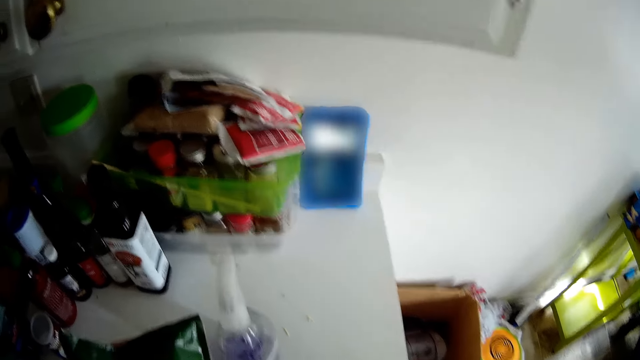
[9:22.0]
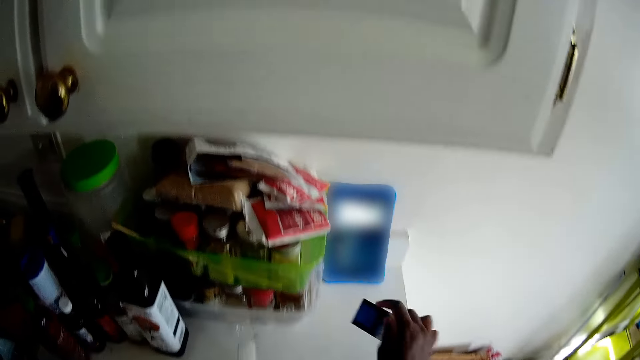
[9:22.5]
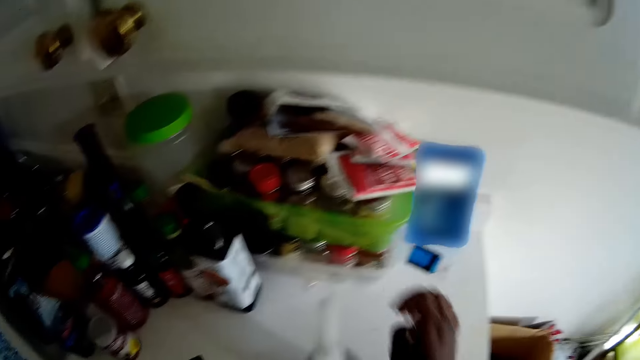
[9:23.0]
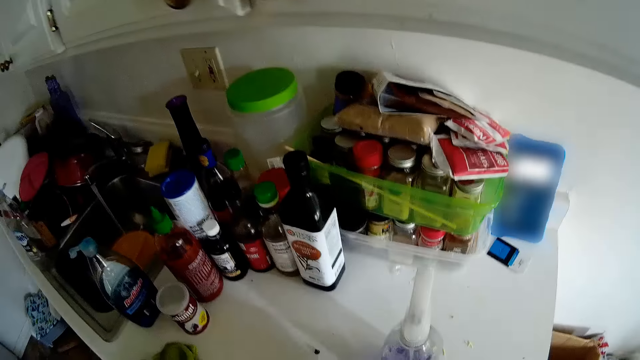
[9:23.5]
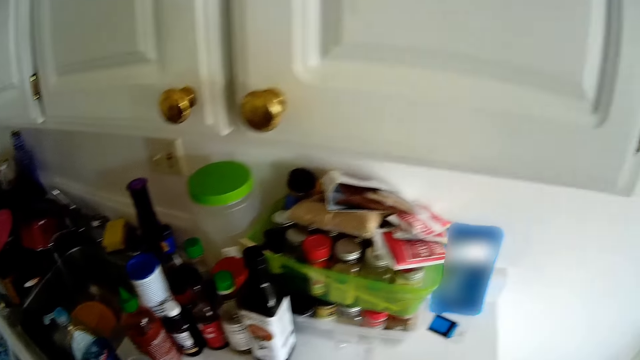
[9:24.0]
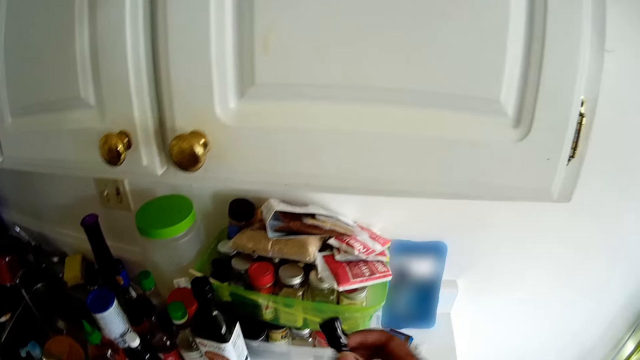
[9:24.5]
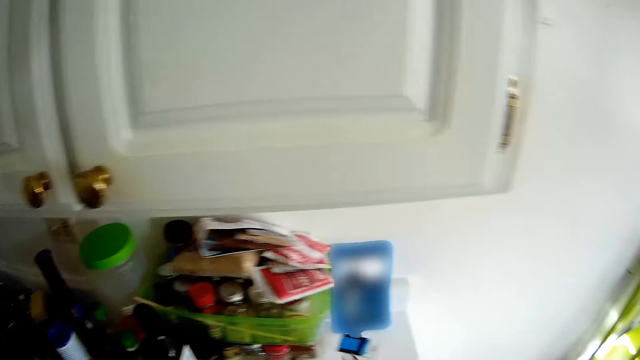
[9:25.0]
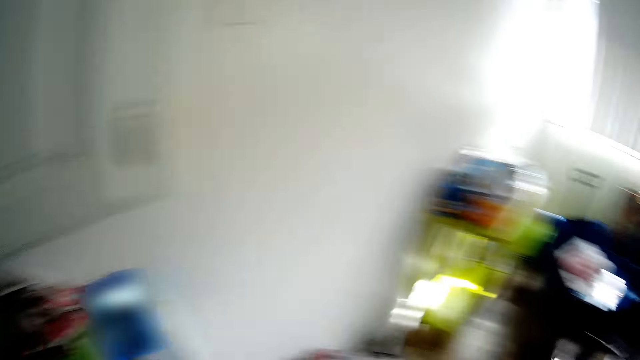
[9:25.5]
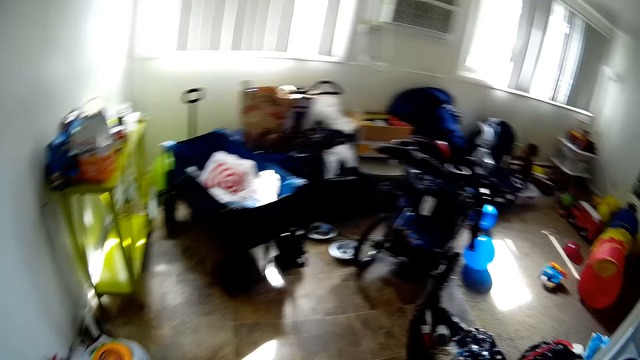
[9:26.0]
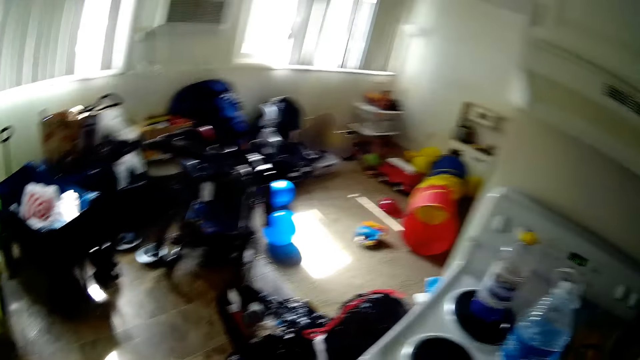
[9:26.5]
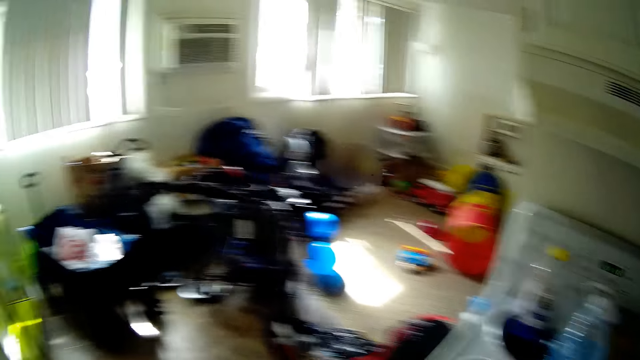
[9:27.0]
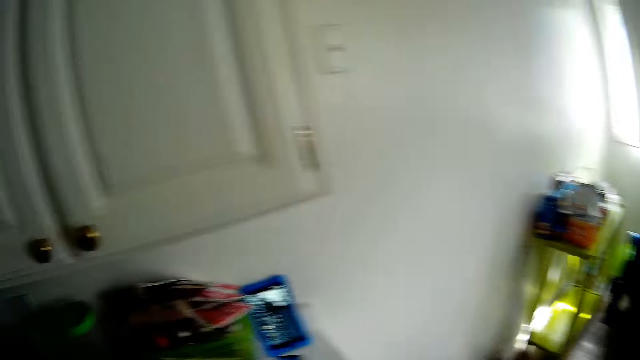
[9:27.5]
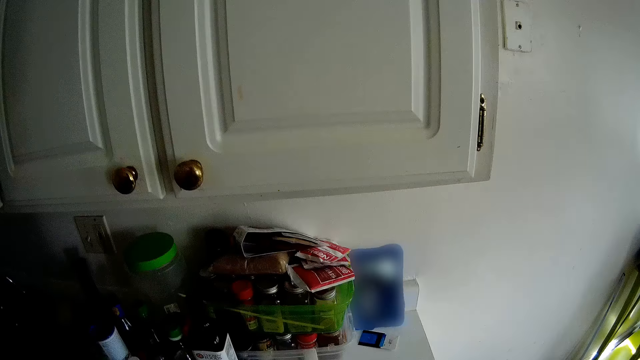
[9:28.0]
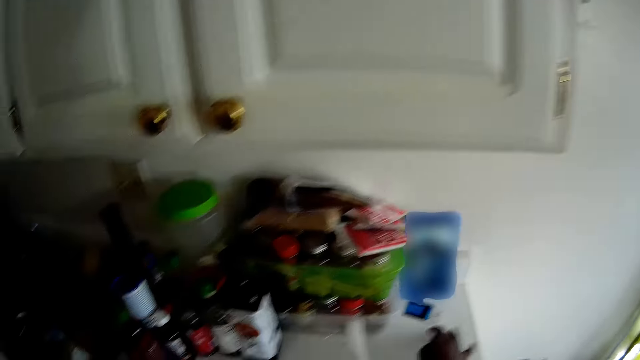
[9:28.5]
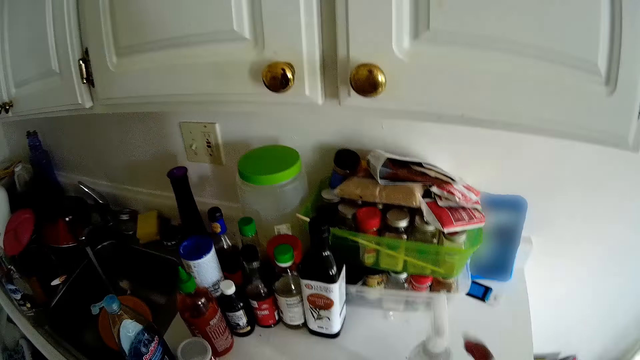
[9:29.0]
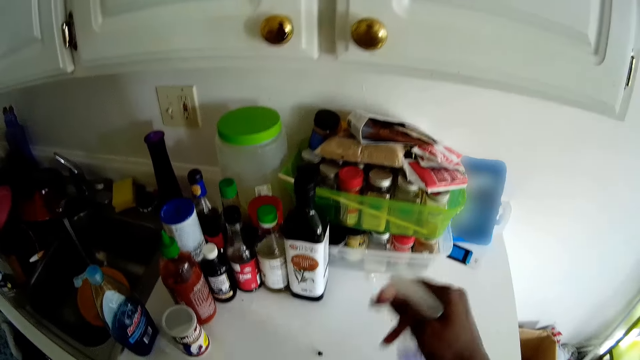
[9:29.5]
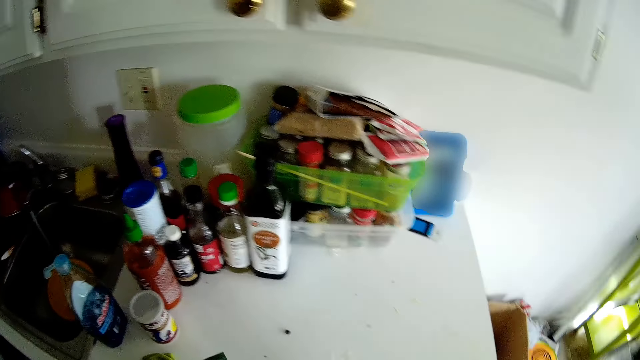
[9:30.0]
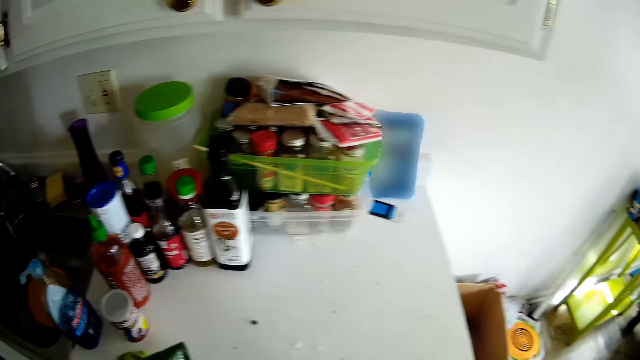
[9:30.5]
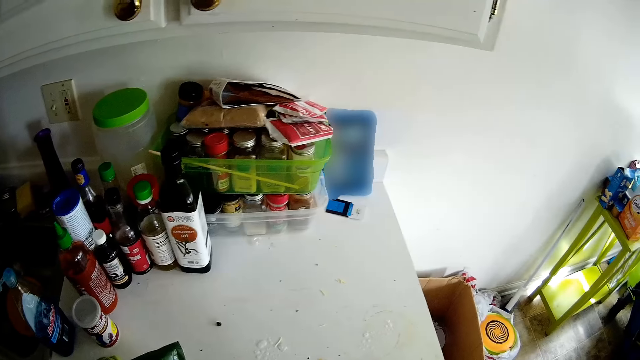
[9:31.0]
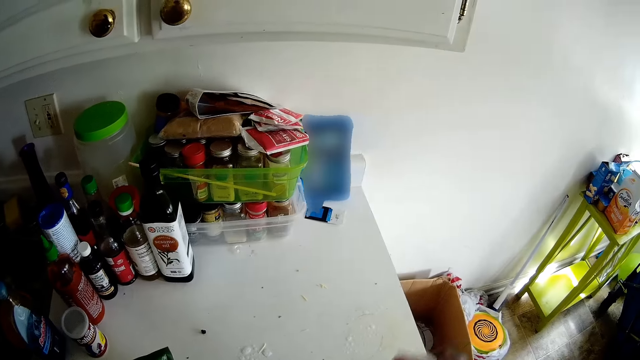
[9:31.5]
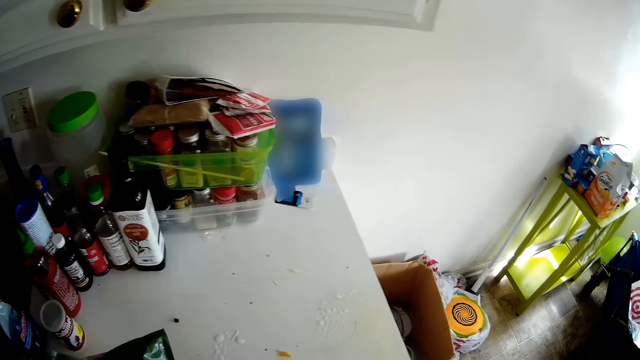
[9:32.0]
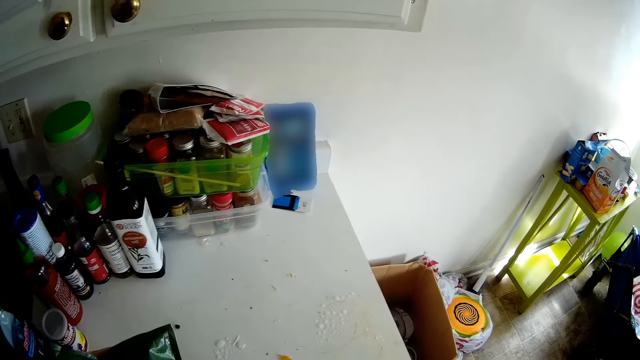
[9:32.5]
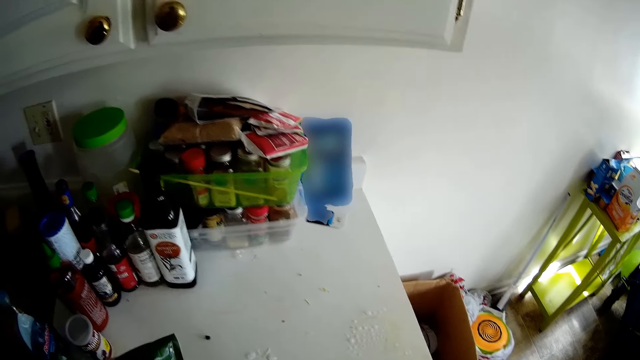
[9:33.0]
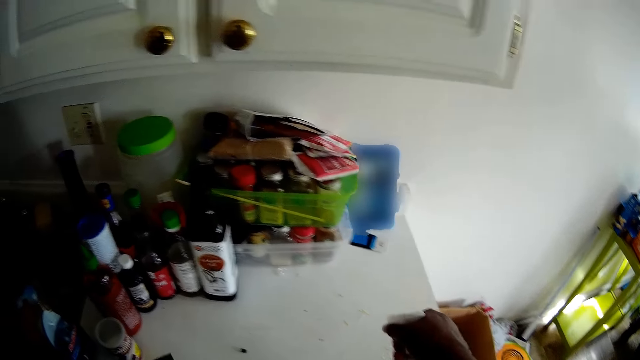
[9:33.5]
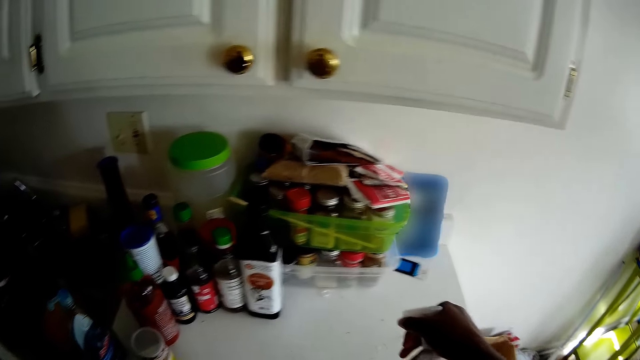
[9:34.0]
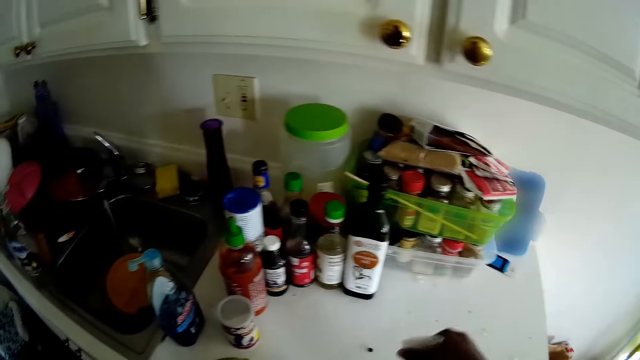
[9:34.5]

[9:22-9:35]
The camera wearer looks at the phone. She drops a piece of paper on the top of the kitchen cabinet with her right hand. She holds a bottle opener in her right hand. She looks around the house. She picks up a spray bottle from the top of the kitchen cabinet with her right hand. She sprays soap from the spray bottle on the top of the kitchen cabinet with her right hand.

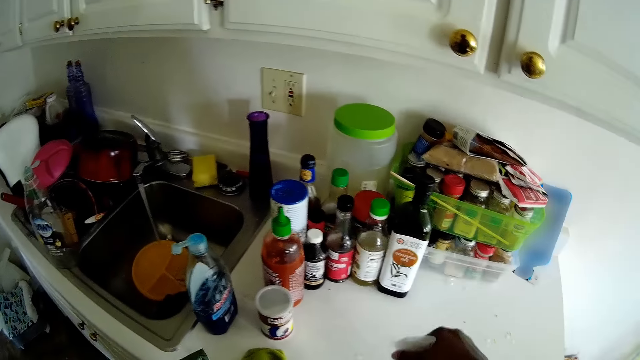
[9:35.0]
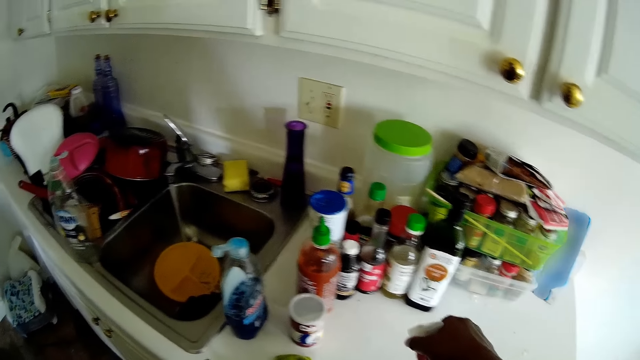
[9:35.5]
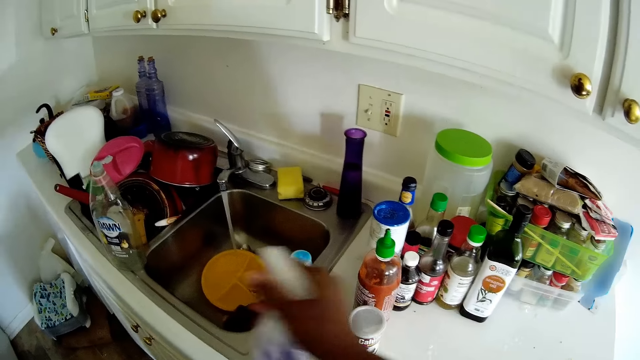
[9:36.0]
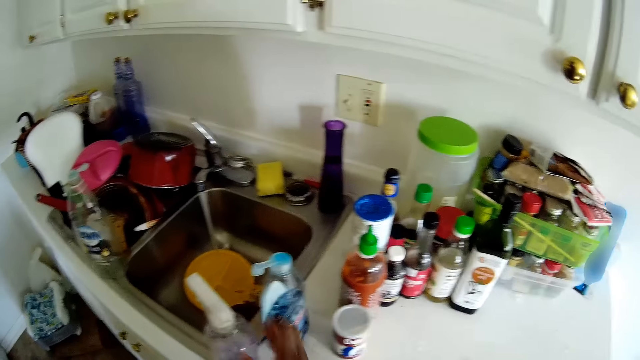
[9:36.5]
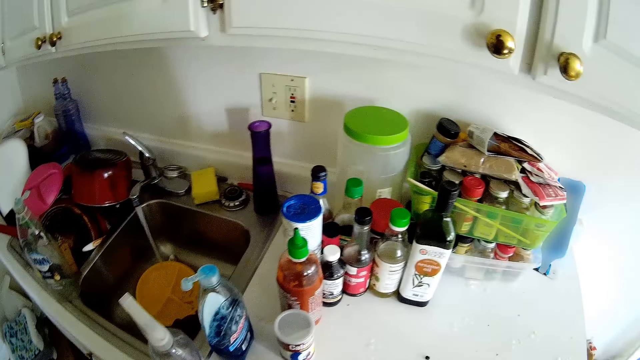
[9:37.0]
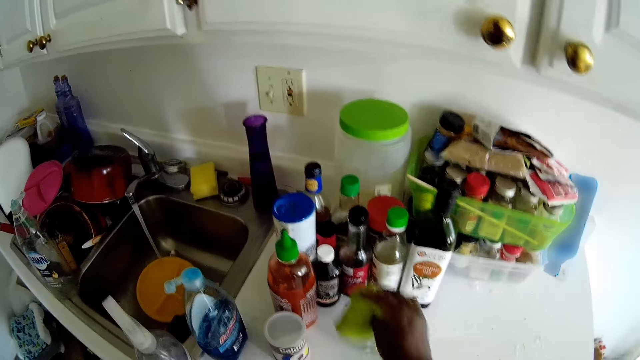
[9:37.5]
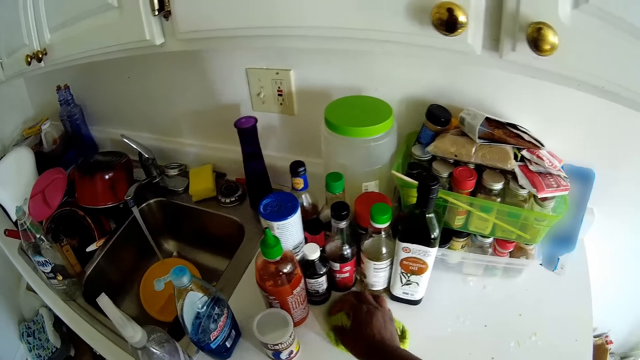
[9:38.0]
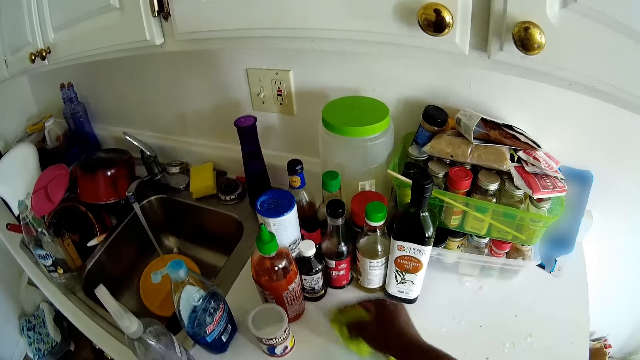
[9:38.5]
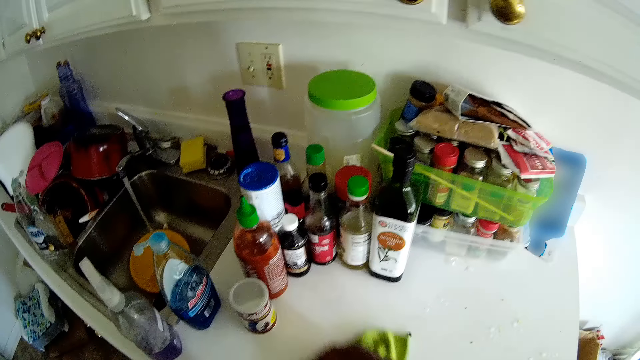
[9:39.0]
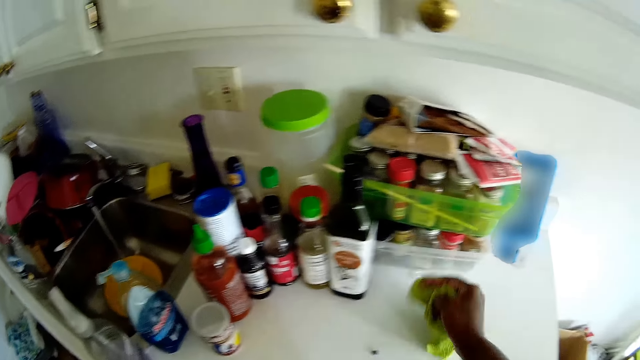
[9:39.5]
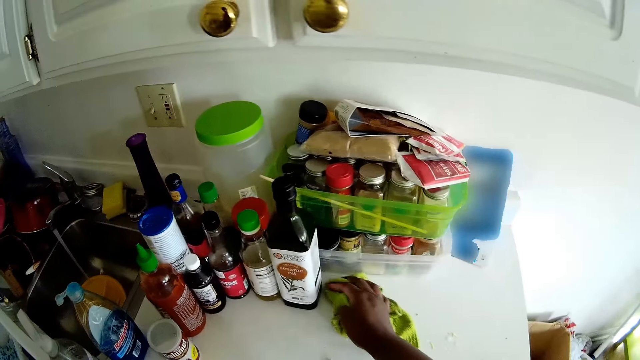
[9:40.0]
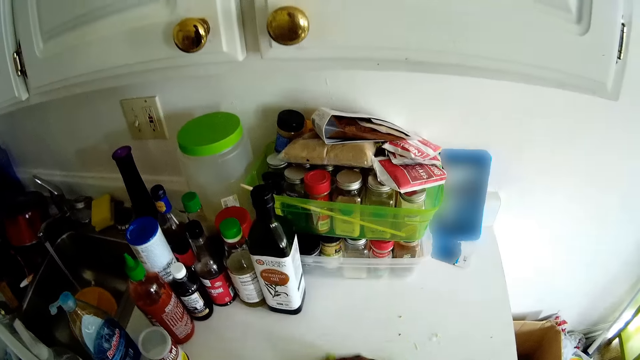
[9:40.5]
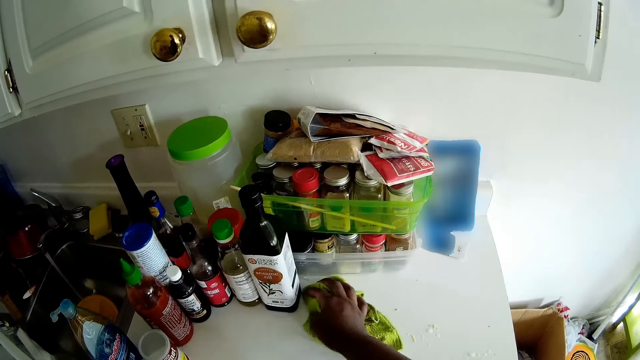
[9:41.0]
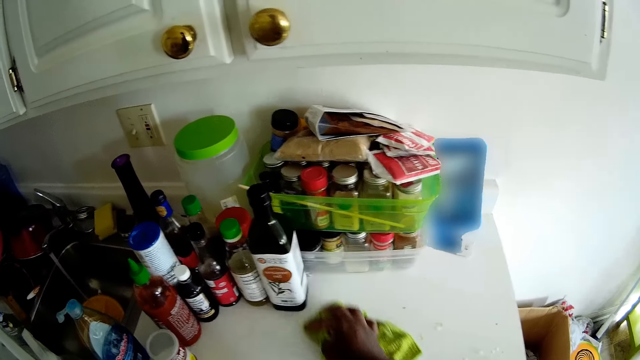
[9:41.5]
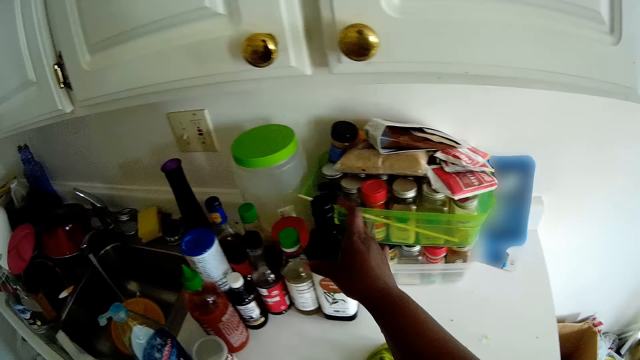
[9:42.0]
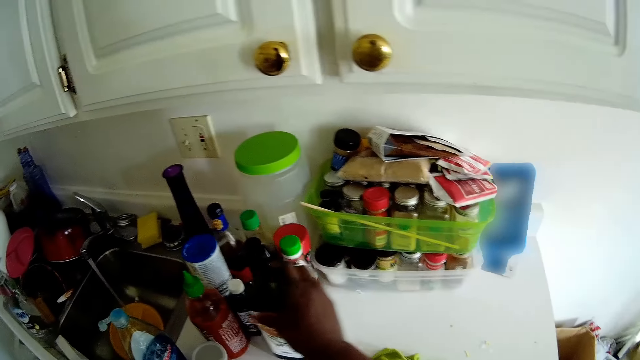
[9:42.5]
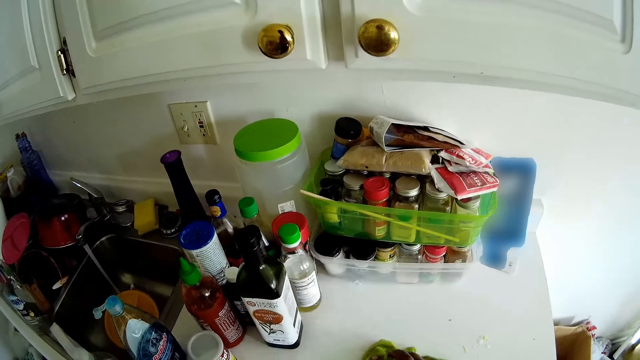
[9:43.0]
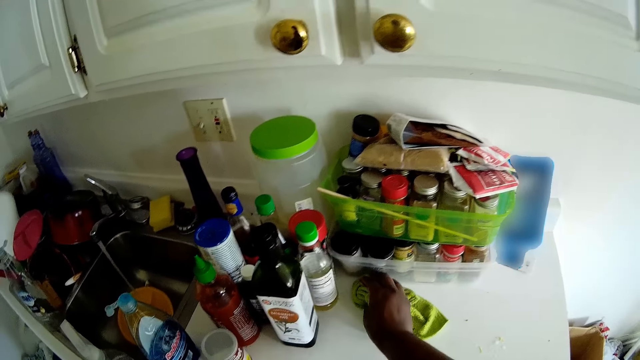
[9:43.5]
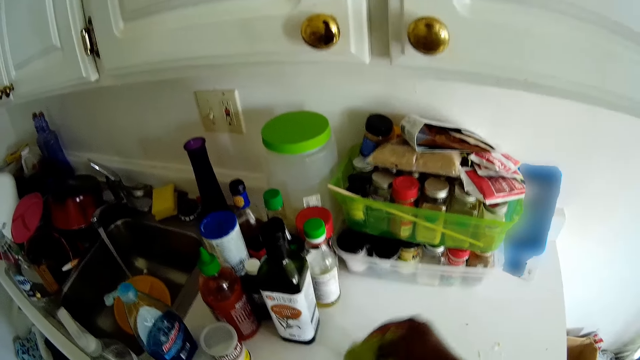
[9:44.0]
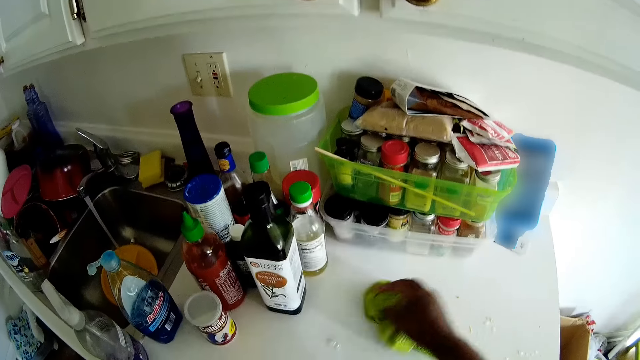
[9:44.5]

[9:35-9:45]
The camera wearer drops the spray bottle on the top of the kitchen cabinet with her right hand. She wipes the top of the kitchen cabinet with a towel in her right hand. She moves the bottle of oil on the top of the kitchen cabinet with her right hand. She wipes the top of the kitchen cabinet with the towel in her right hand.
